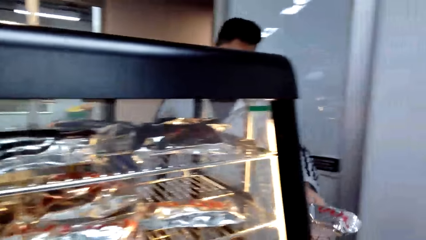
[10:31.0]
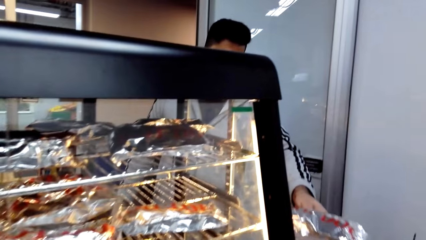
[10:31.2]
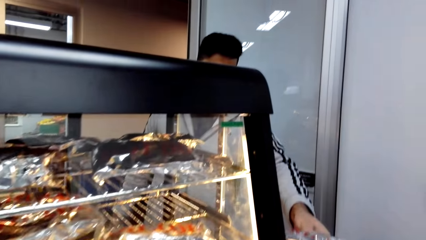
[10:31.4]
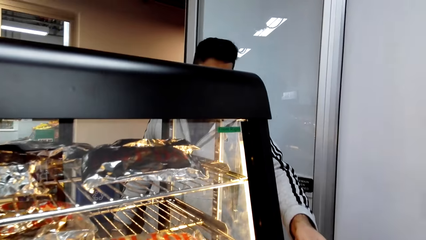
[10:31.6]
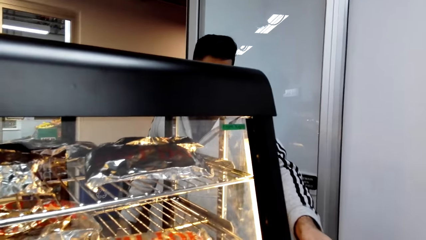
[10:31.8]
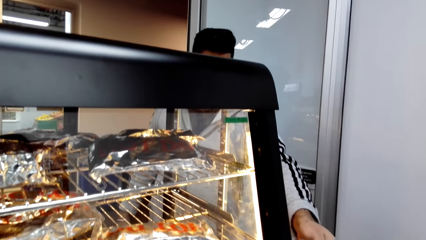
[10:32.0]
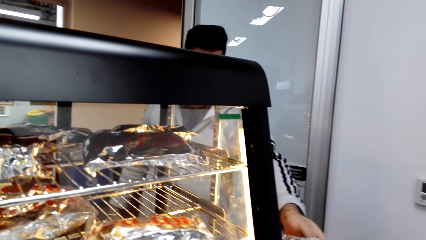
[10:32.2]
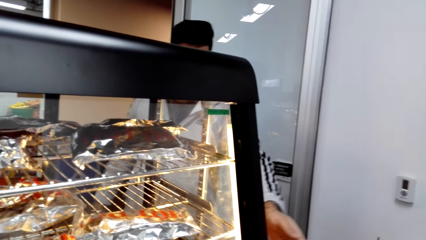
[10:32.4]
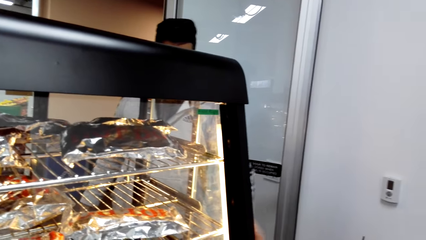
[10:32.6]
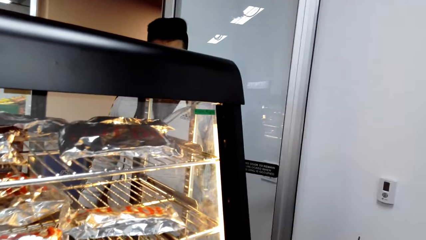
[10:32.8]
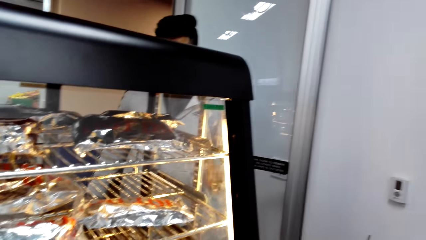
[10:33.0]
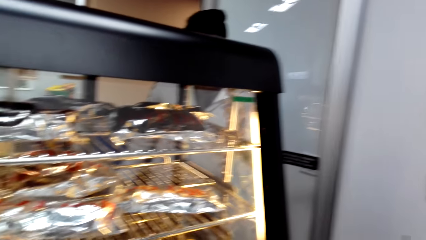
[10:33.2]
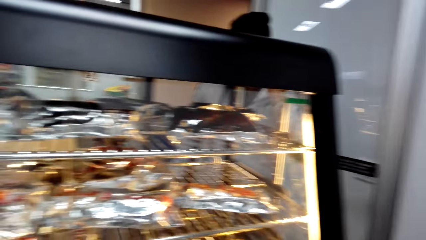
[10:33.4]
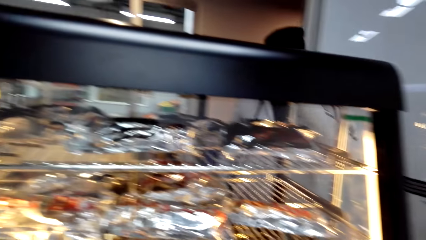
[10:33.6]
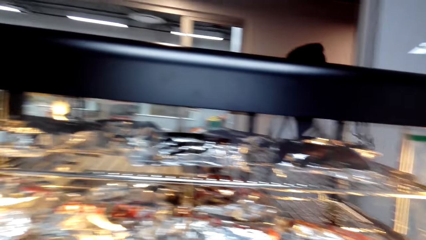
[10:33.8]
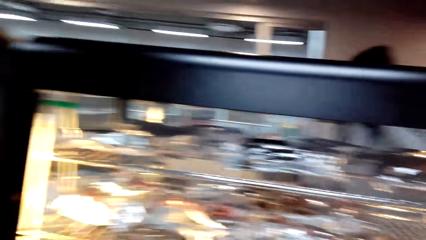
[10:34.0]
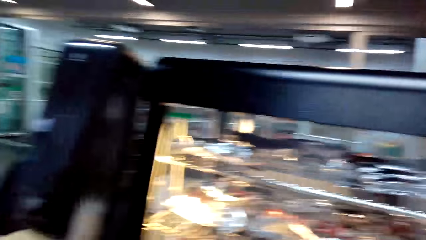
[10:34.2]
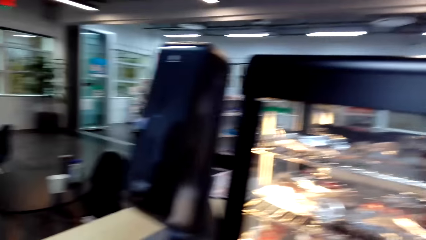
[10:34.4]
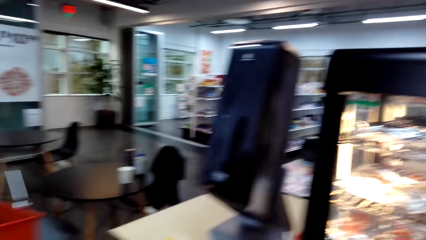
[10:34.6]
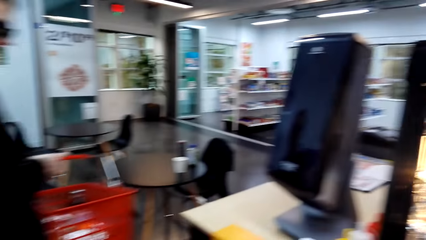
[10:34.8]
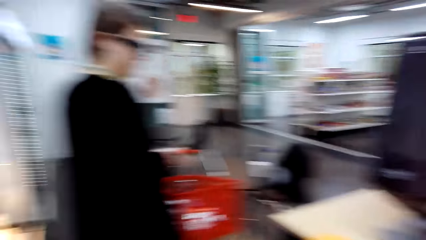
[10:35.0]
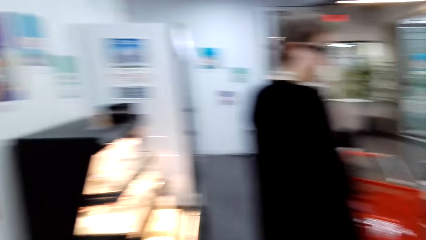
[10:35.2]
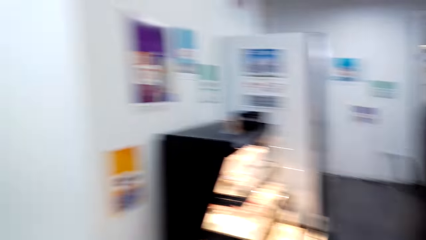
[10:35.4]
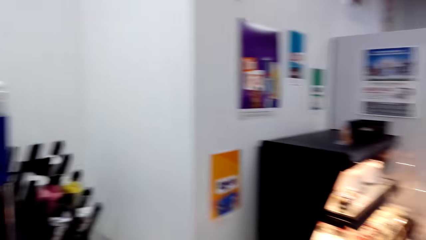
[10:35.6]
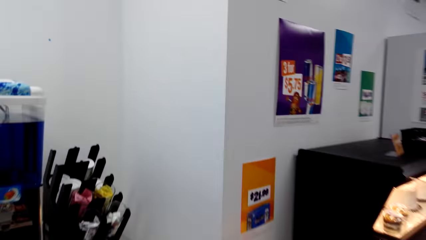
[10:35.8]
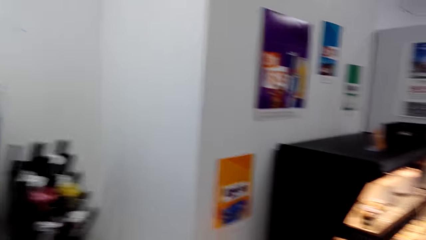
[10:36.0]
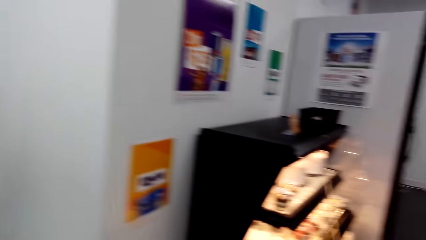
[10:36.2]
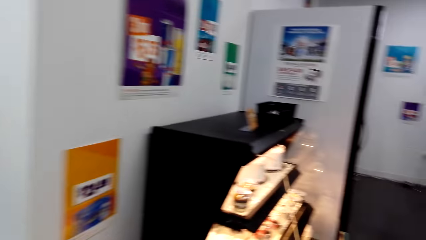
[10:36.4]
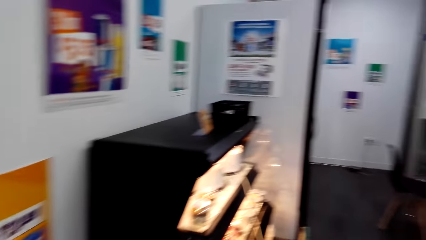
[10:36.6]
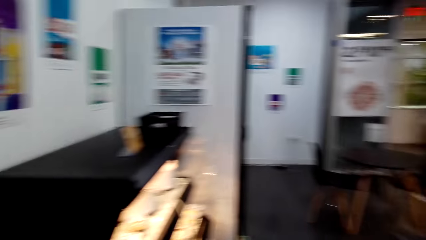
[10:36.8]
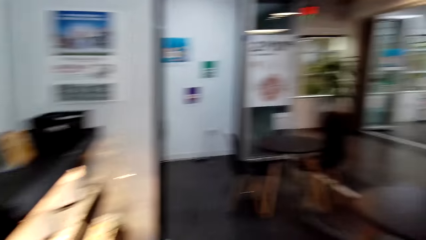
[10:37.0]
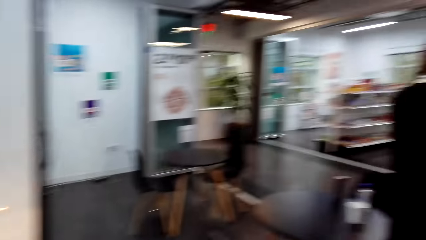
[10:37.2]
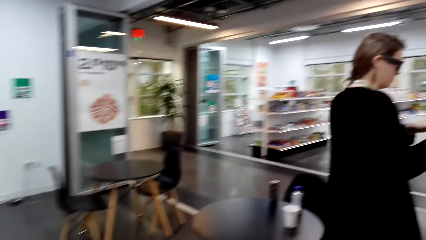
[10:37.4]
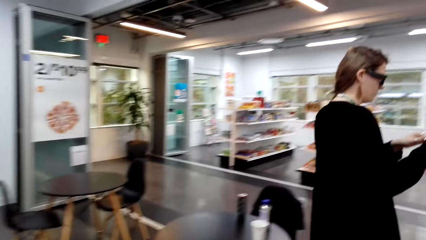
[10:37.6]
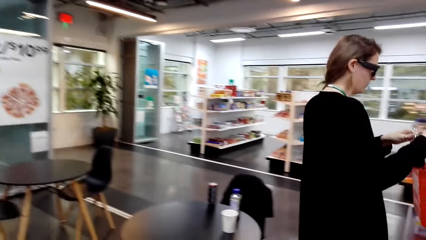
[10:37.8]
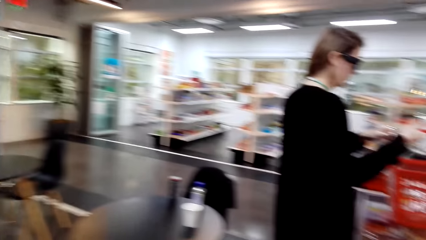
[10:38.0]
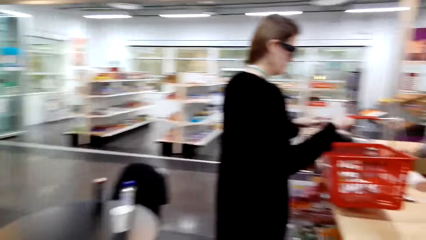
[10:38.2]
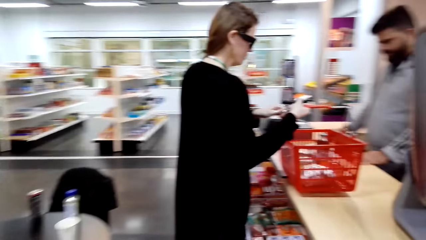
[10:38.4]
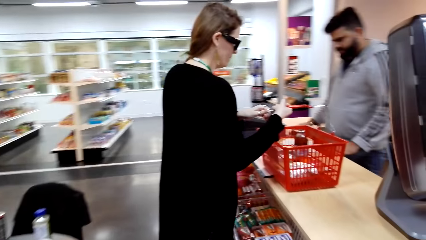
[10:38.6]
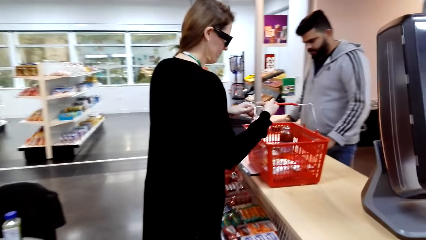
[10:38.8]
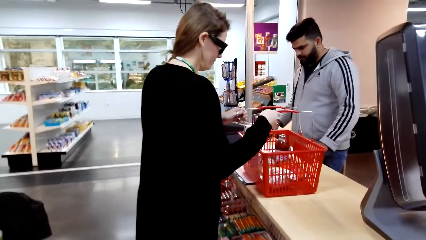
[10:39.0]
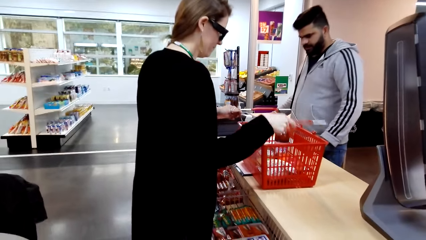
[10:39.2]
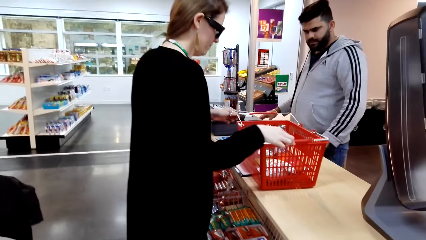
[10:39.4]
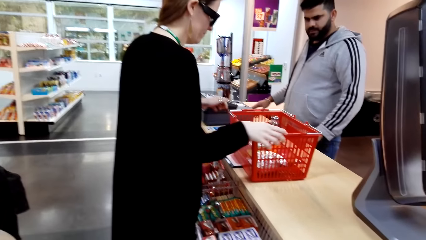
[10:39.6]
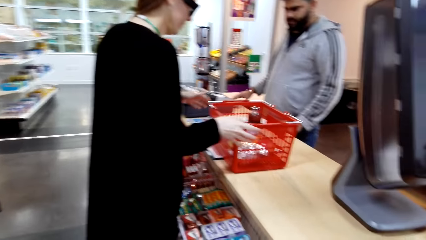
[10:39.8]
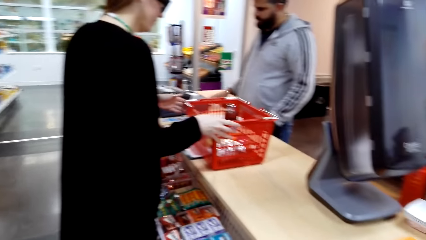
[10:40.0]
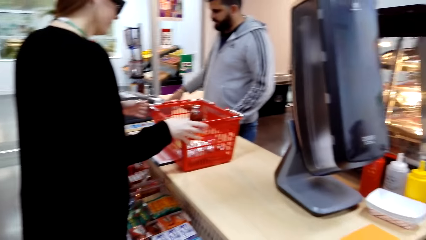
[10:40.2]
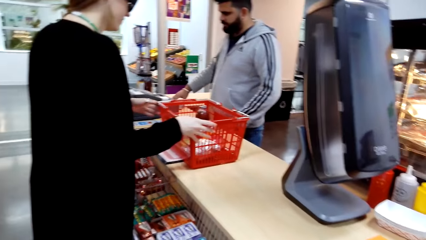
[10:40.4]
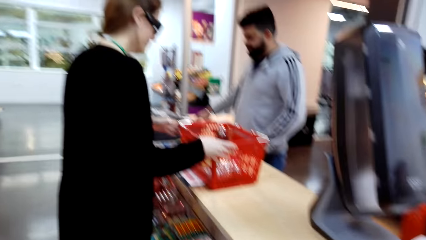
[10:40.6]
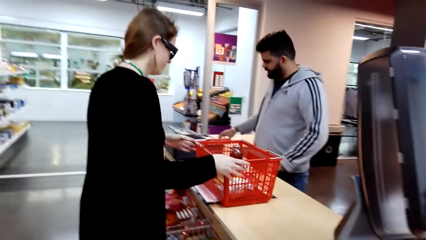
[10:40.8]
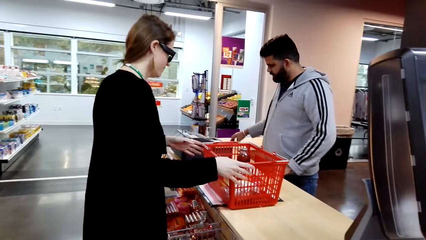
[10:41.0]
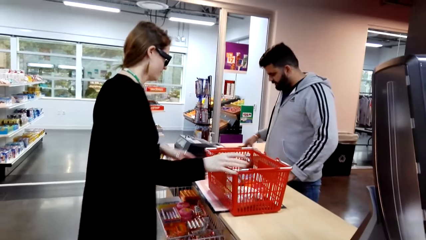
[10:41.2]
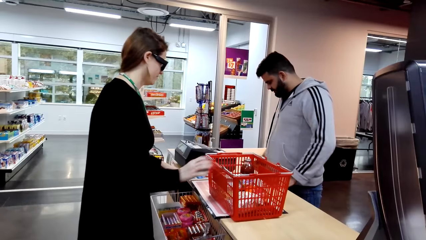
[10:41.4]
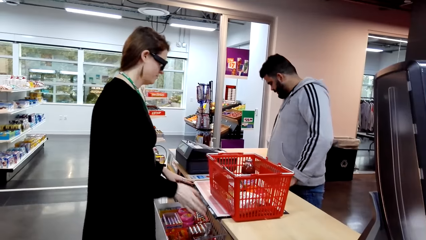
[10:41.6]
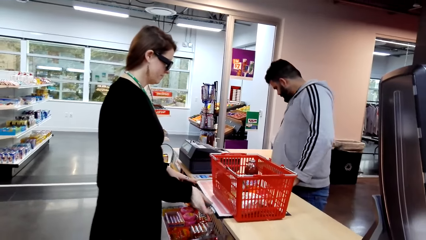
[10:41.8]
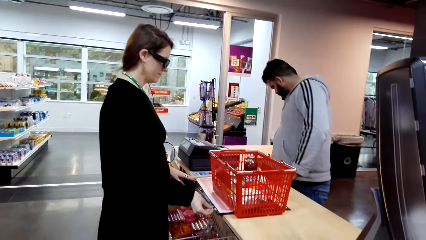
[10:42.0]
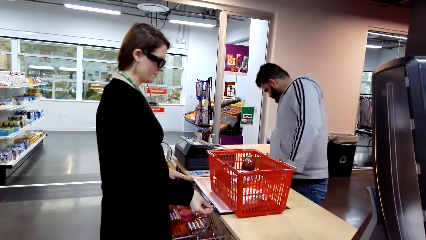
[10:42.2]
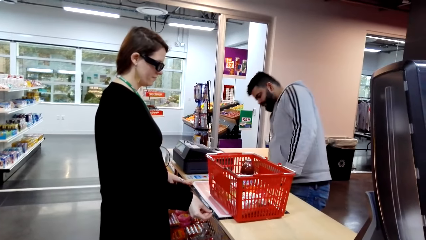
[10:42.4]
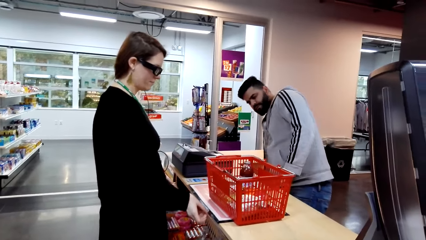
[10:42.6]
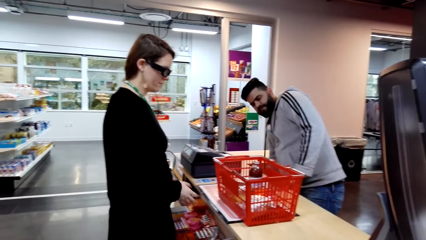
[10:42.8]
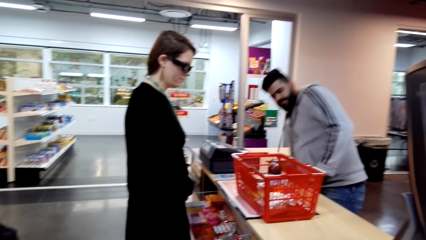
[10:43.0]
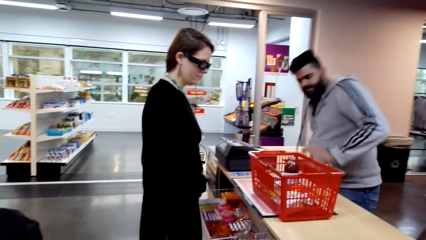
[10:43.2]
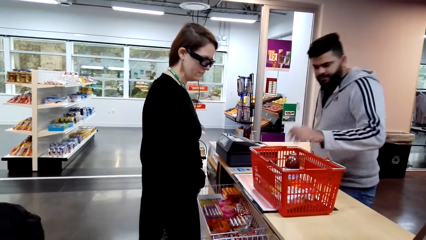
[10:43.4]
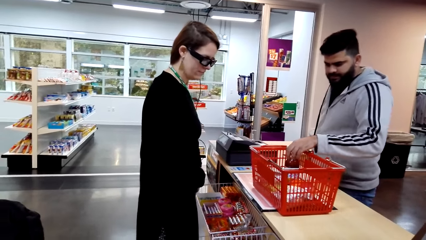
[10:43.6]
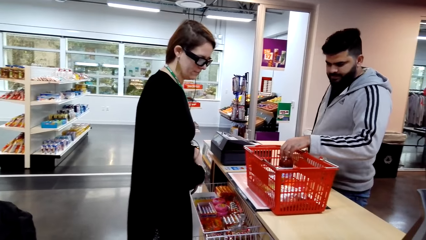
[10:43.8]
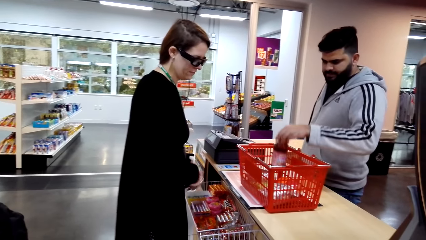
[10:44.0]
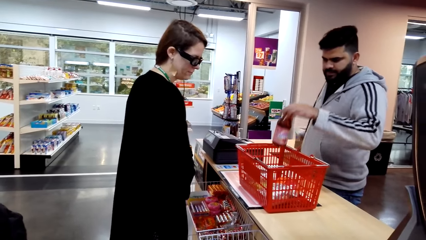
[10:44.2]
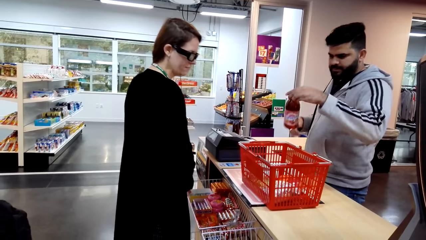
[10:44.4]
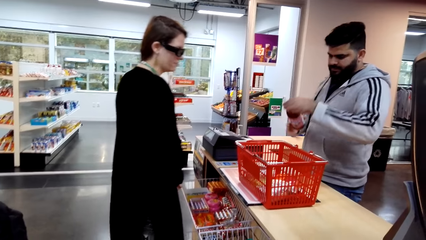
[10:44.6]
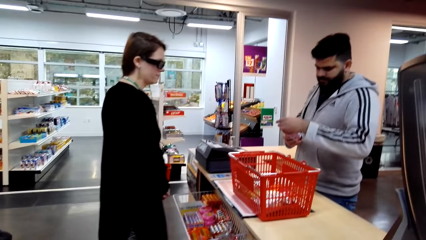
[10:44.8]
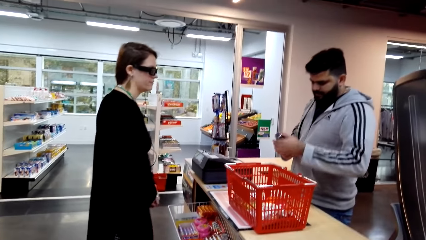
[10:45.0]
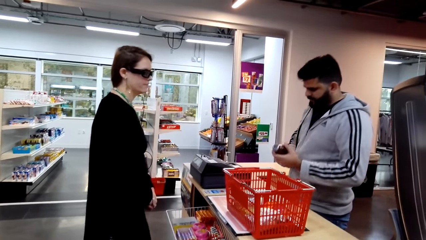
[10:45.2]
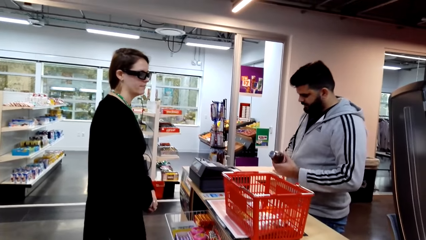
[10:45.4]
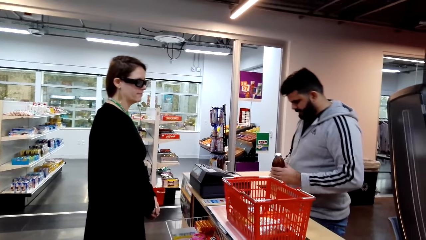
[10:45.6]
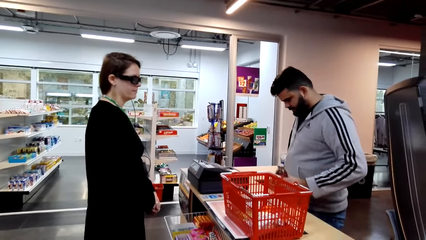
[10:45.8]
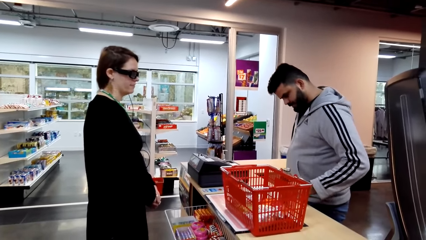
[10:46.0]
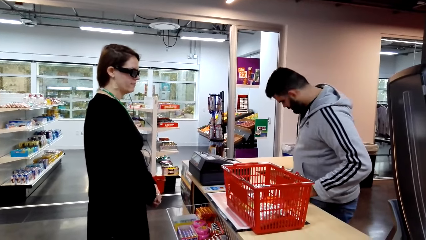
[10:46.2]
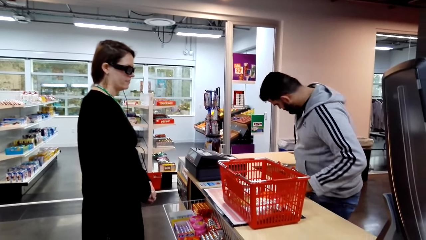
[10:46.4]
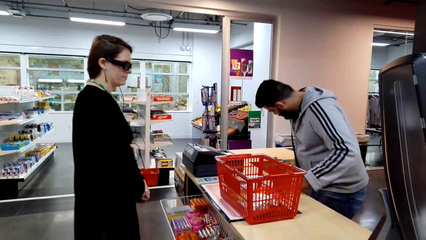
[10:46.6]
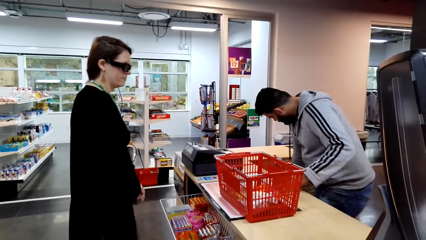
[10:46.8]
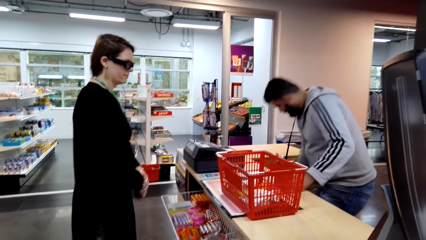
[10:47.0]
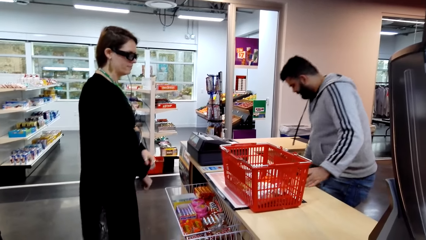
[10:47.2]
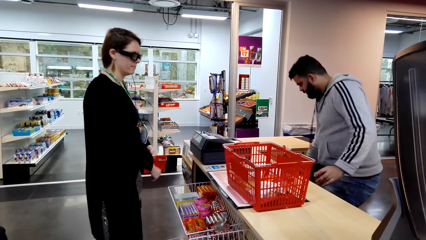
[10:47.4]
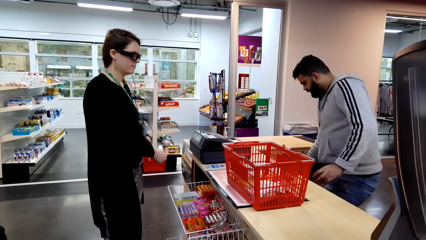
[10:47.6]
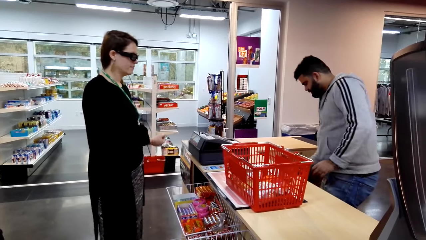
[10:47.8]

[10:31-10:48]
A cashier gives the camera wearer an object. The camera wearer receives packed food from the cashier. They look around a supermarket and walk around the supermarket. A woman places a shopping basket on the cashier desk. The camera wearer looks around the supermarket. The woman adjusts a tray on the counter. The cashier converses with the woman. The cashier picks up a bottle from the tray and holds the bottle. The woman looks around the supermarket. The cashier places the bottle on the cashier's desk.
